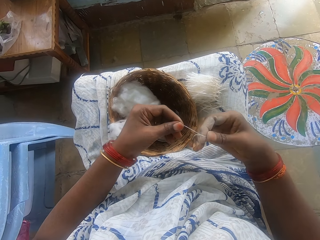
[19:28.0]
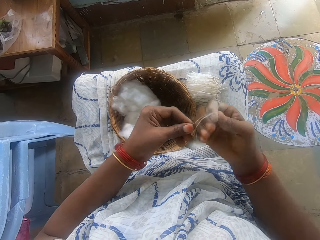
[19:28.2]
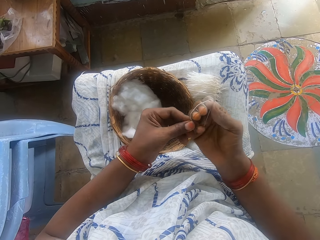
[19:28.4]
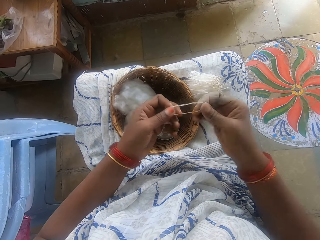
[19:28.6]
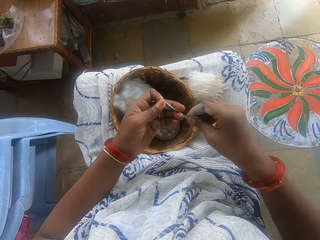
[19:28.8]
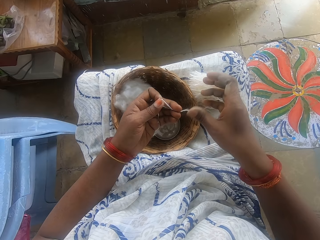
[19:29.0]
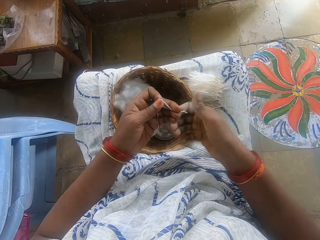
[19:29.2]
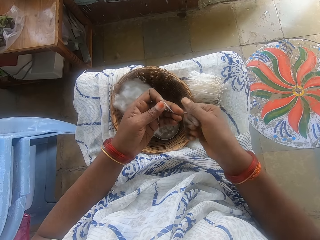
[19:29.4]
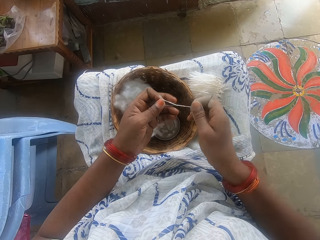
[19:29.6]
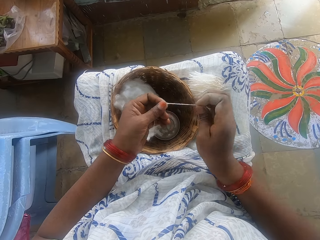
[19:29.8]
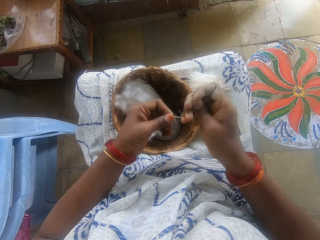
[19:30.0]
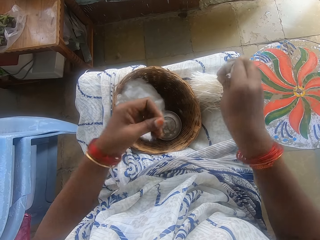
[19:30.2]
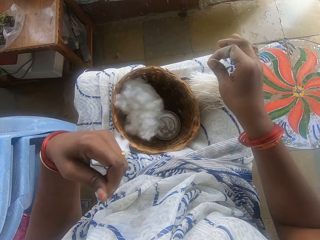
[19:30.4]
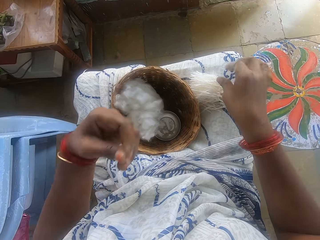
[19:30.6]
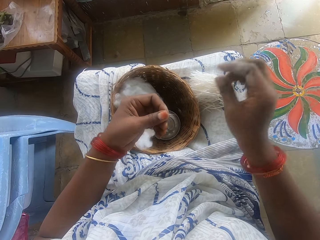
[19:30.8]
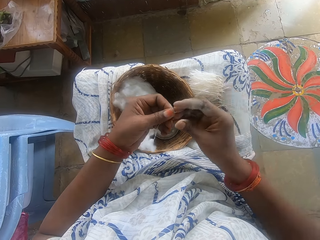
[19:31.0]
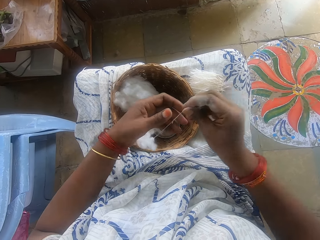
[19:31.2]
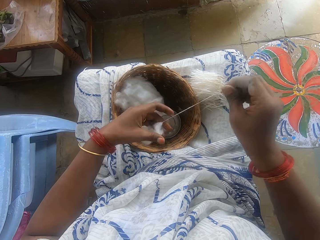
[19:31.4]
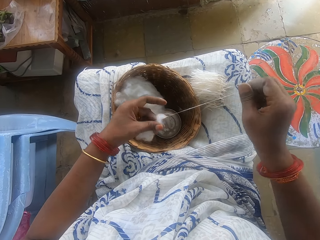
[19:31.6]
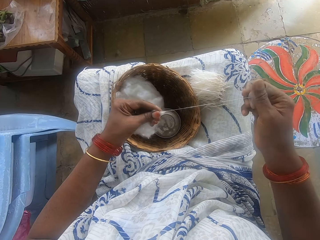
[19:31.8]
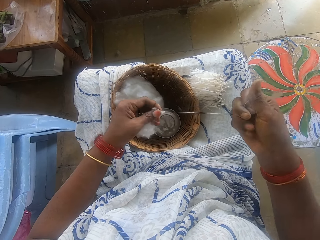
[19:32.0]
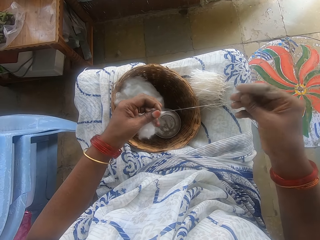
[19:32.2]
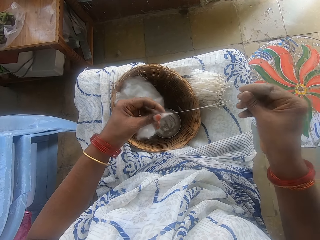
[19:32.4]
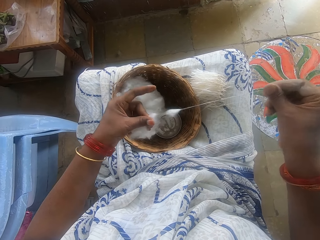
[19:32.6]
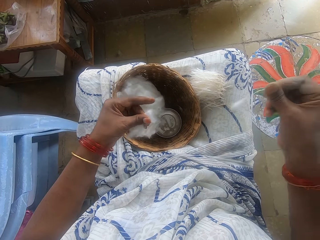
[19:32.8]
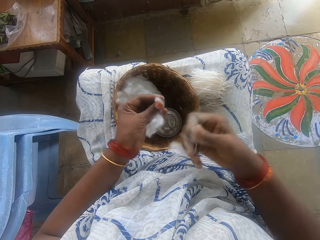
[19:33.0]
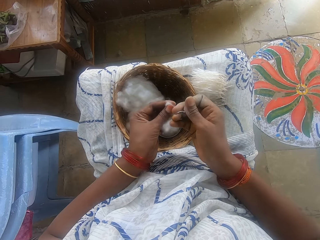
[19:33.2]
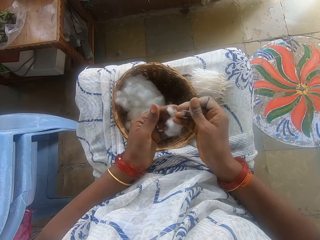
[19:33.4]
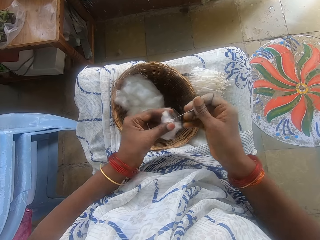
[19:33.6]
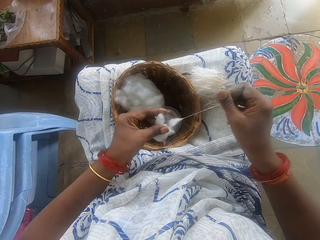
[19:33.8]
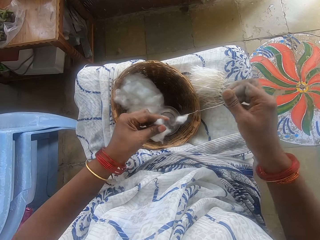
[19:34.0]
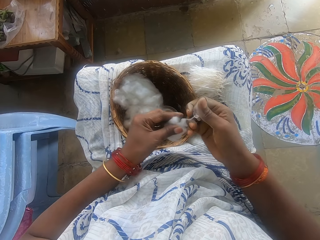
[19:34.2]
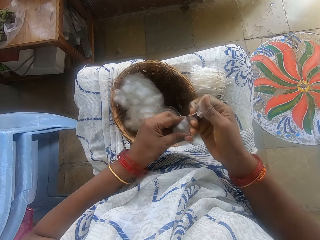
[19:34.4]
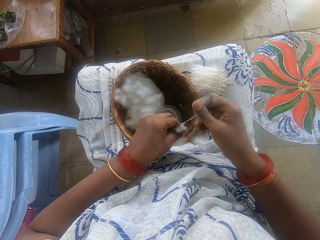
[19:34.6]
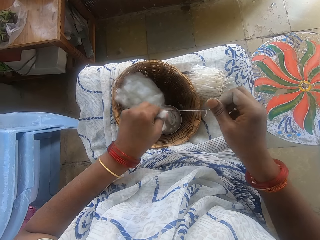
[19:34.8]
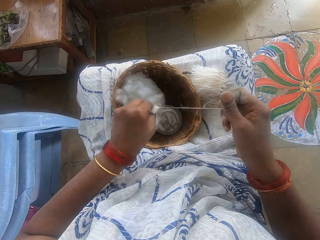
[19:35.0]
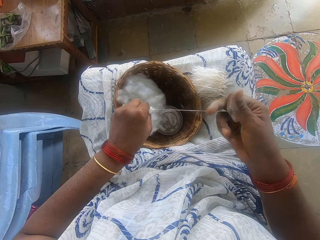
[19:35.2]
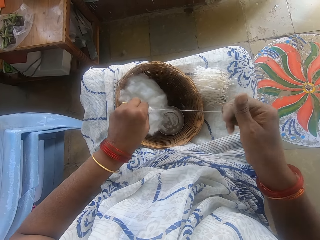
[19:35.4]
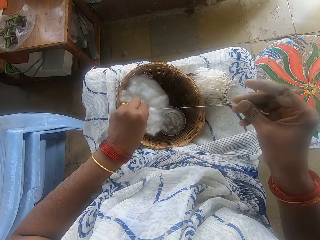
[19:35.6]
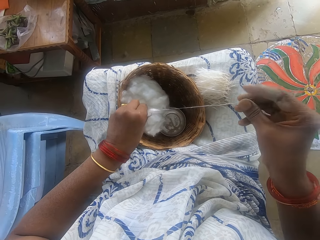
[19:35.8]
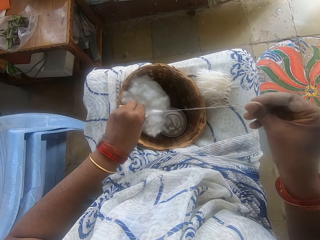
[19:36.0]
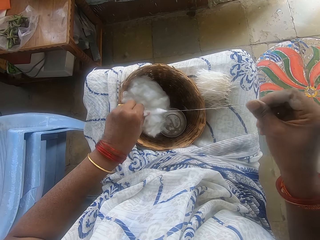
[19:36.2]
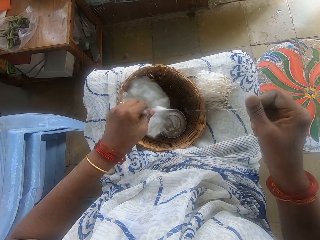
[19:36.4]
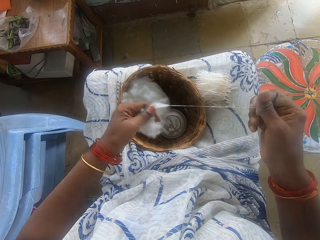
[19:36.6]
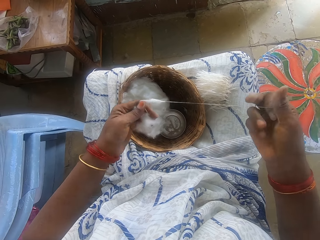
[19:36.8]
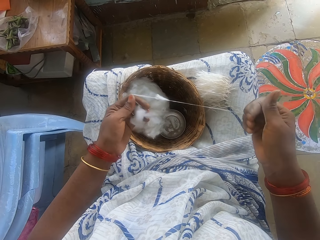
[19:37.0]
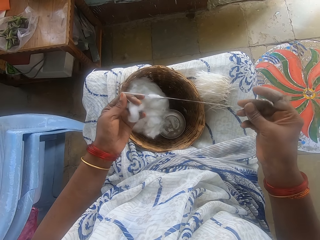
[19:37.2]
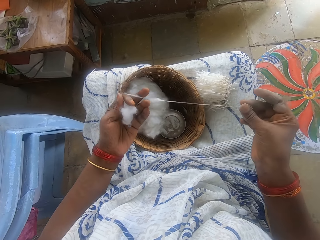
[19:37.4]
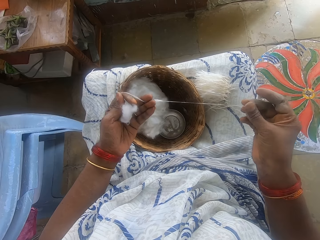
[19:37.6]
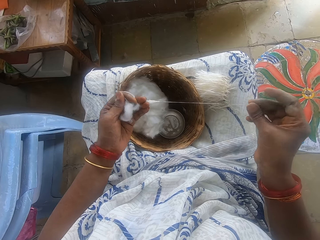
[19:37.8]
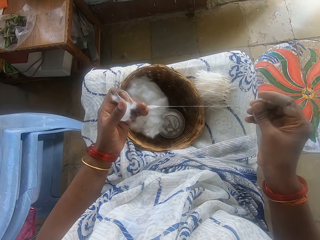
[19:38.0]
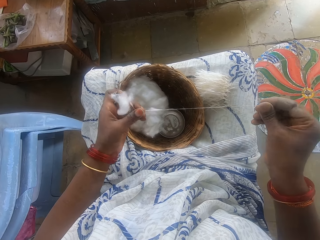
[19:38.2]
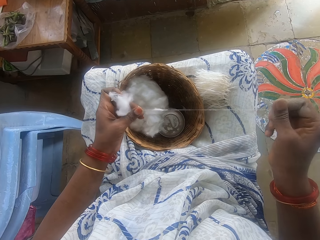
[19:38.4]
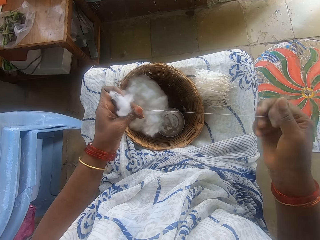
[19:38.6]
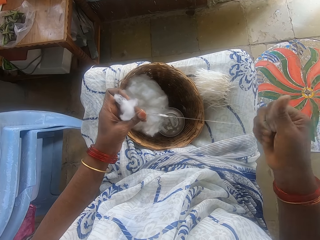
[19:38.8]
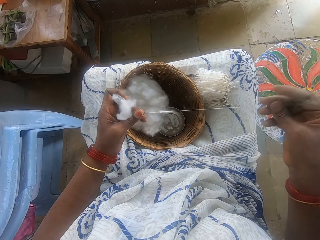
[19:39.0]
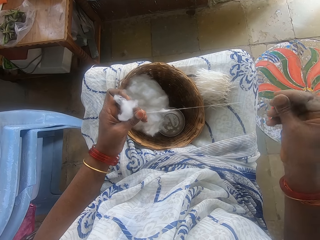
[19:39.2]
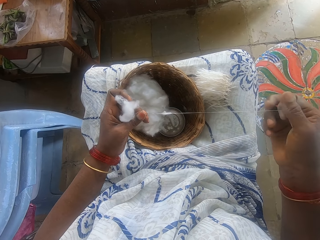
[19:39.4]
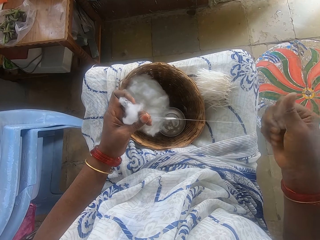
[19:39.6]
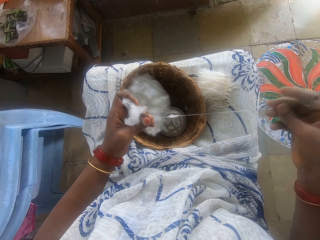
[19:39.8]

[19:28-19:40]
The camera wearer wraps the strip of cotton wool or cotton string around her right hand with her left hand. She pulls the cotton string from her hand. She pulls her hand off the cotton string. She rolls the cotton string. She cuts the strip with her right hand. She places the cut strip on her leg with her right hand. She pulls the cotton string. She pulls out the ball of cotton wool with both hands. She holds the cotton with both hands and pulls the cotton string with both hands.

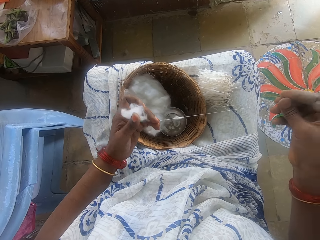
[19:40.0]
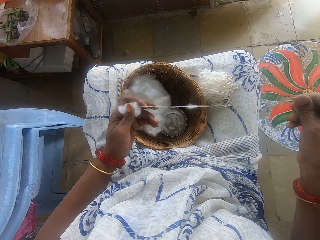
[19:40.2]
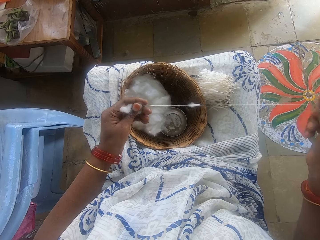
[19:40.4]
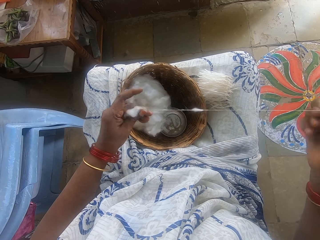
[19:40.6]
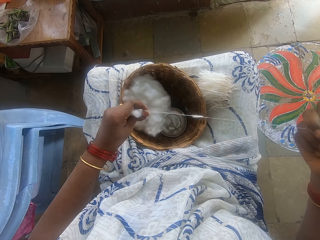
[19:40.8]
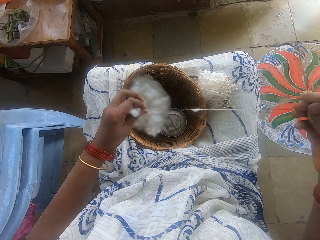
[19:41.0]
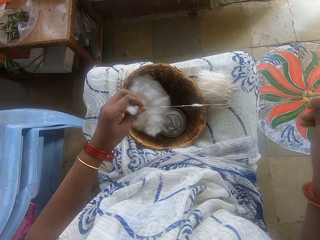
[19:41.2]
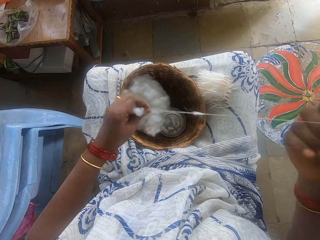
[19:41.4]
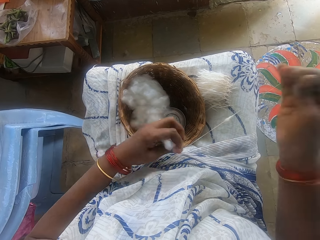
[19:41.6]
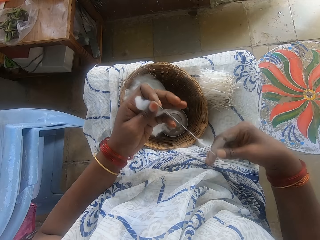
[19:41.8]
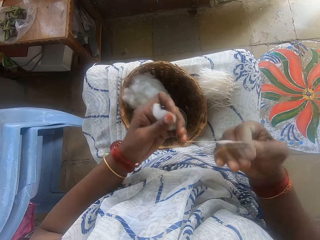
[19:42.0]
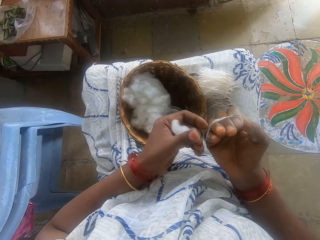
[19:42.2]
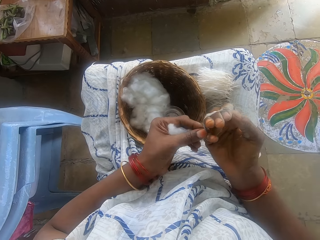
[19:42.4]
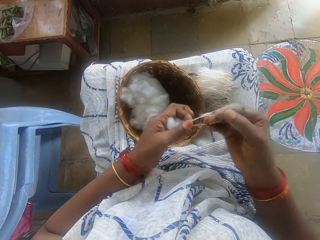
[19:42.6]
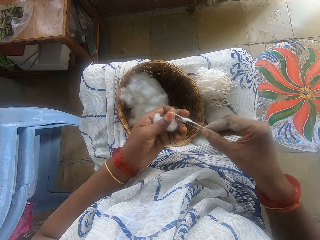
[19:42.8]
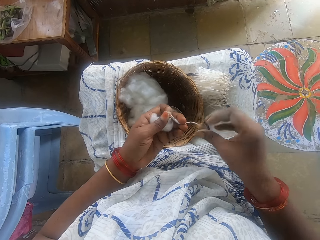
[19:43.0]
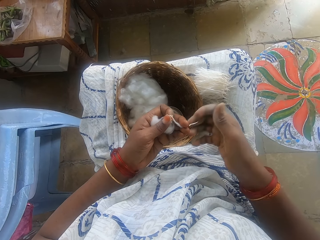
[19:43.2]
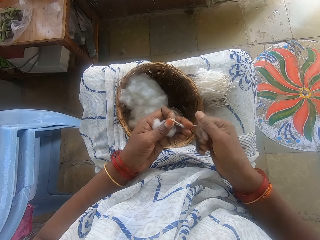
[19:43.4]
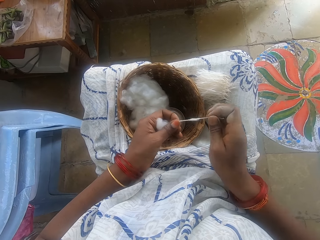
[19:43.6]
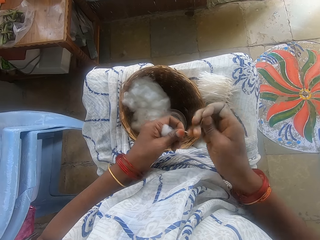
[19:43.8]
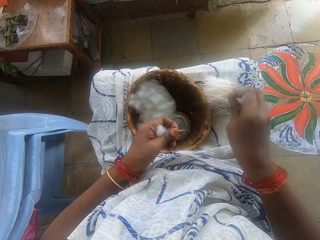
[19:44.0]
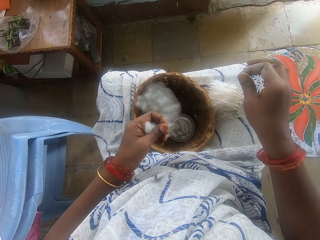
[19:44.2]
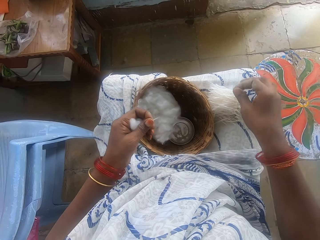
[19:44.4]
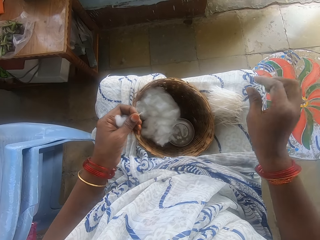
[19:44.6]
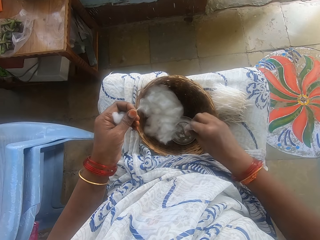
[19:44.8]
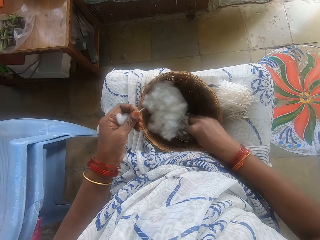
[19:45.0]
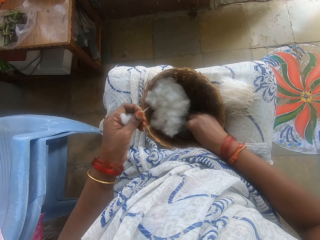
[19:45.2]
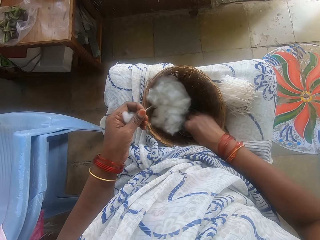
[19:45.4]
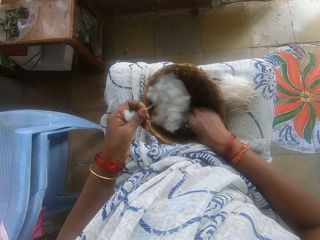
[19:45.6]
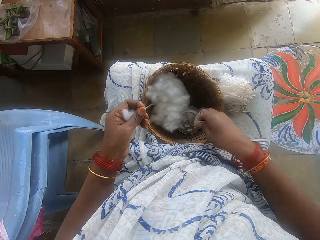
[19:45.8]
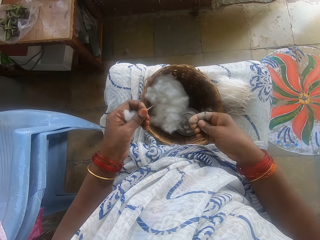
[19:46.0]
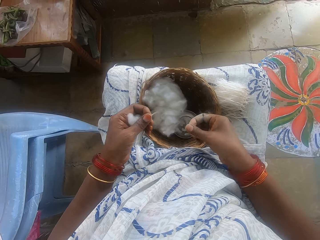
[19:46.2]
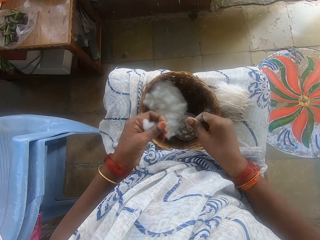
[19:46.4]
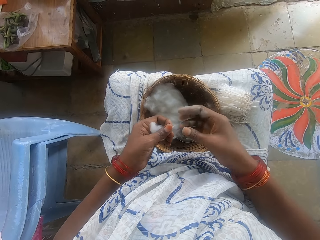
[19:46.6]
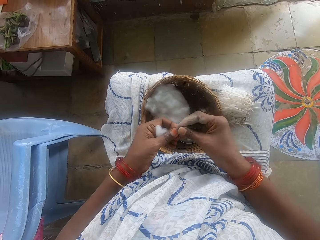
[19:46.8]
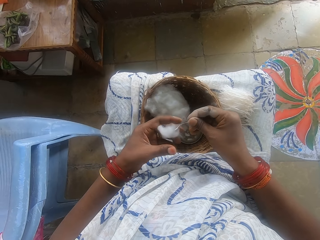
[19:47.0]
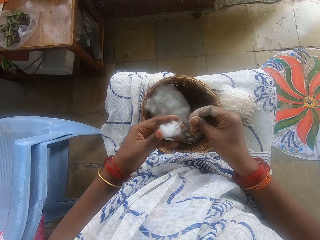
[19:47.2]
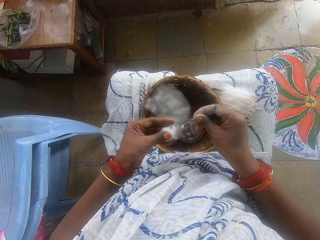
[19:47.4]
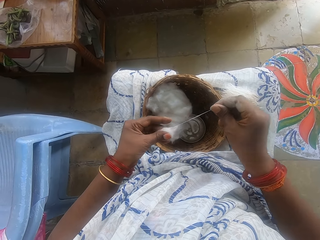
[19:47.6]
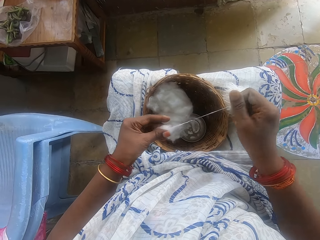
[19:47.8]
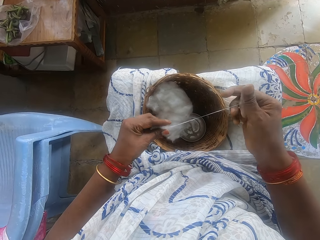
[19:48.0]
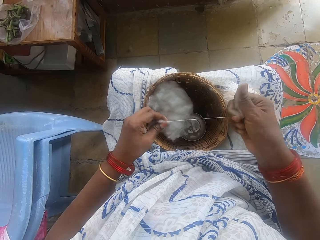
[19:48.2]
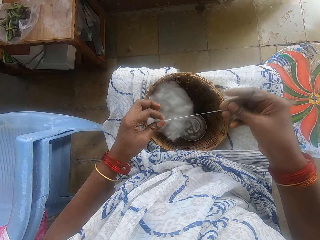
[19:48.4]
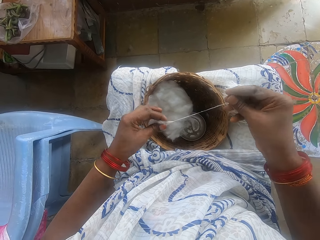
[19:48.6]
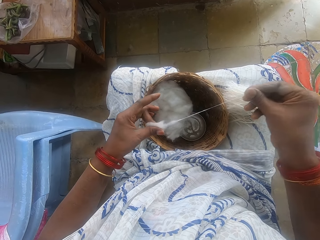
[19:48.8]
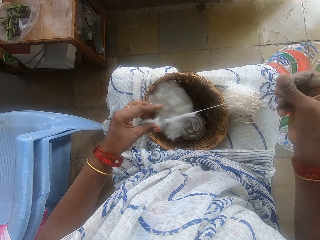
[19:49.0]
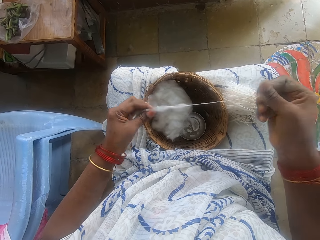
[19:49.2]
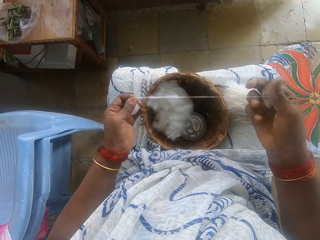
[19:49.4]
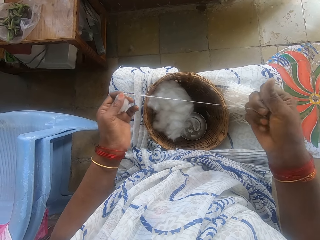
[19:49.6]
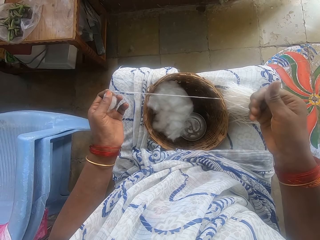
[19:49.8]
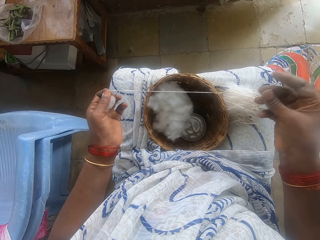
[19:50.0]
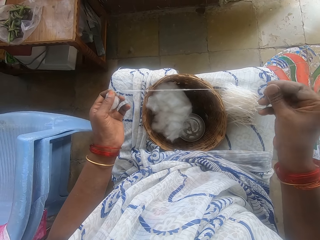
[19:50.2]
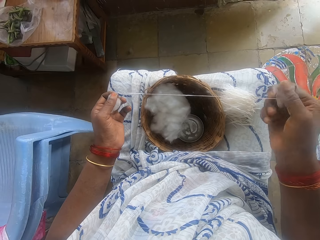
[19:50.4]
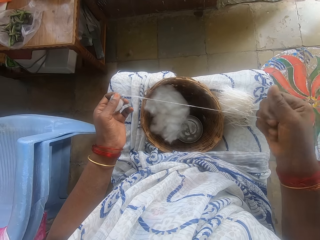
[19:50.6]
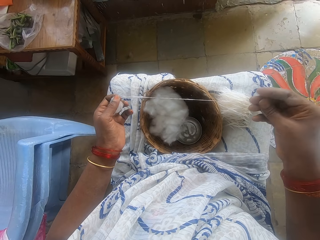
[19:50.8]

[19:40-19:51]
The camera wearer wraps the strip of cotton wool or cotton string around her right hand with her left hand. She pulls the cotton string from her hand. She pulls her hand off the cotton string. She rolls the cotton string. She cuts the strip with her right hand. She places the cut strip on her leg with her right hand. She applies powder on her fingers. She touches the powder with her right hand. She rubs her fingers. She pulls the cotton string. She pulls out the ball of cotton wool with both hands. She holds the cotton with both hands.
